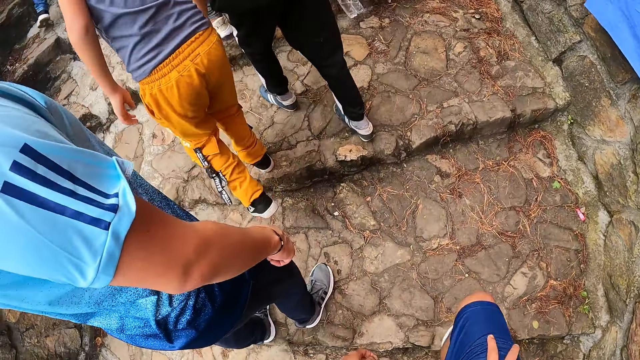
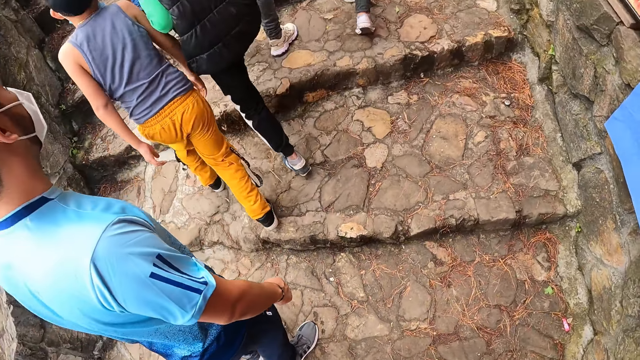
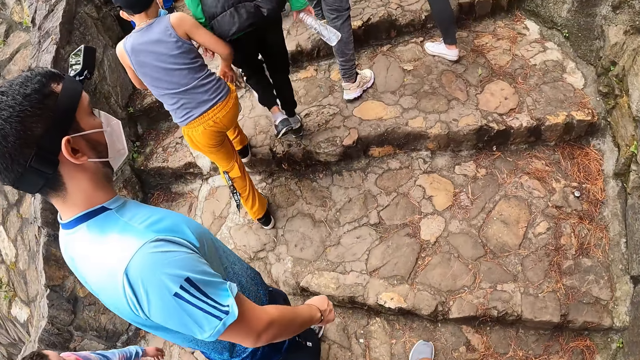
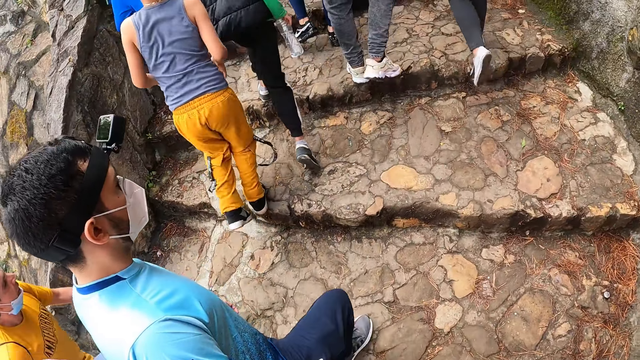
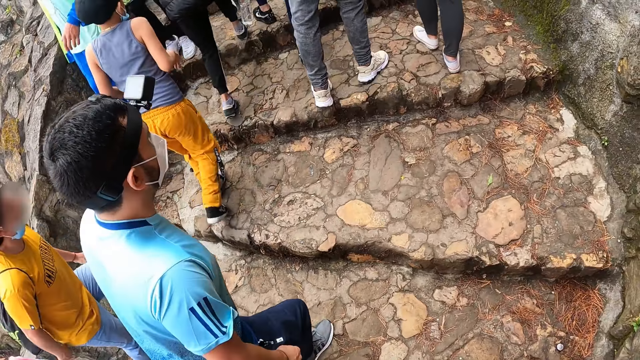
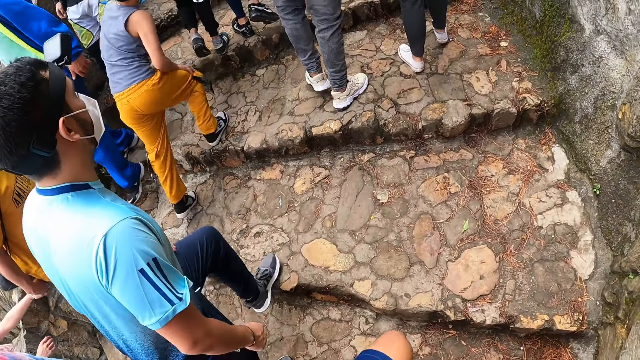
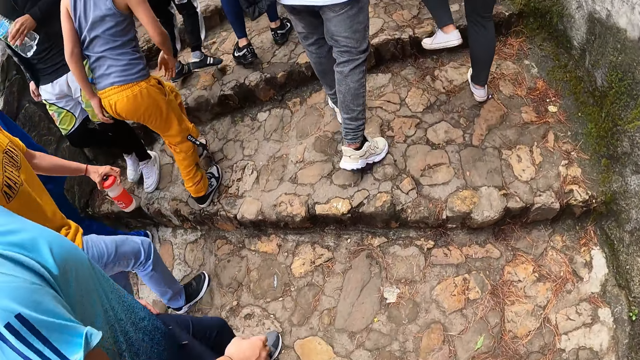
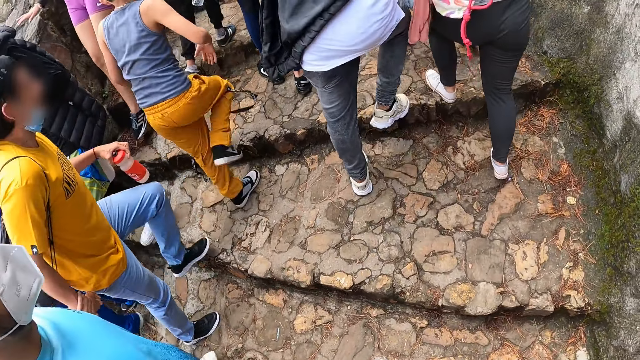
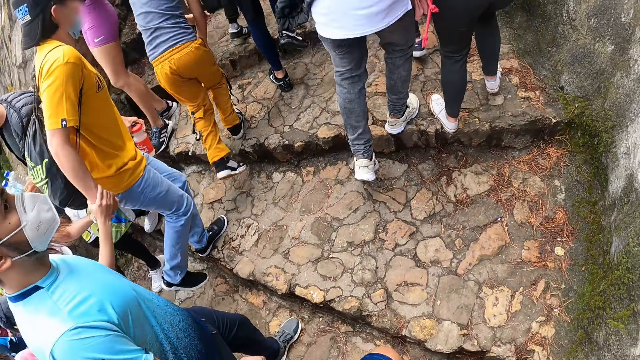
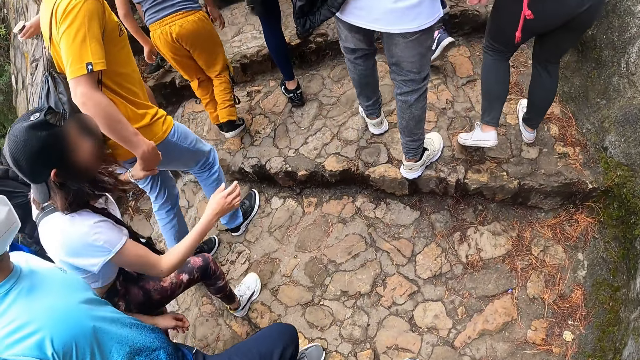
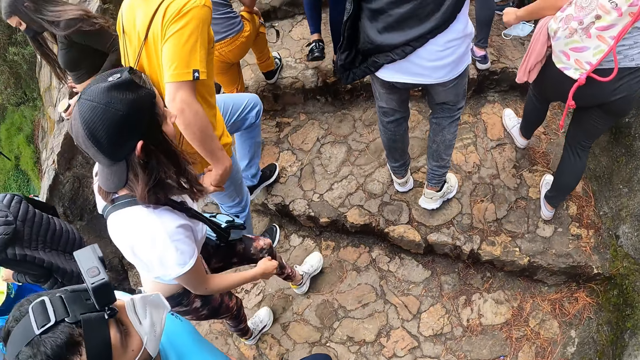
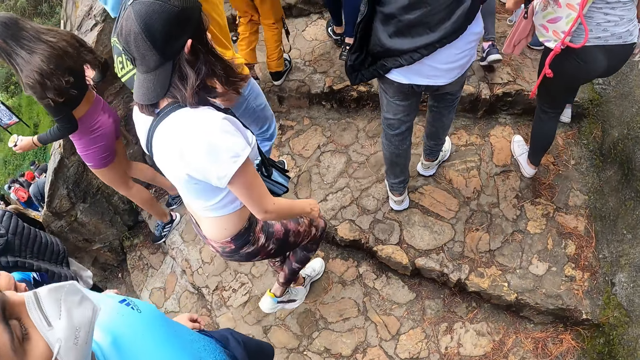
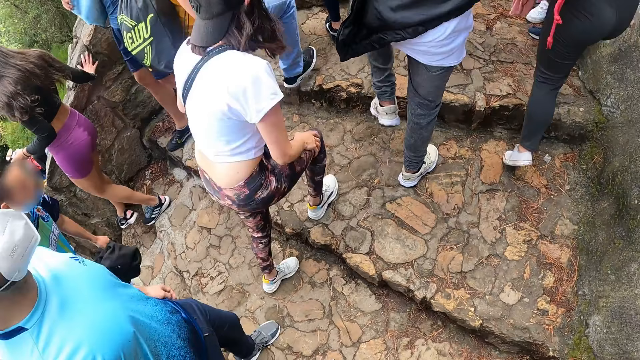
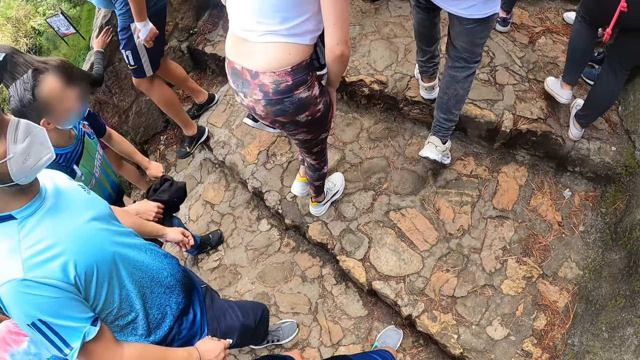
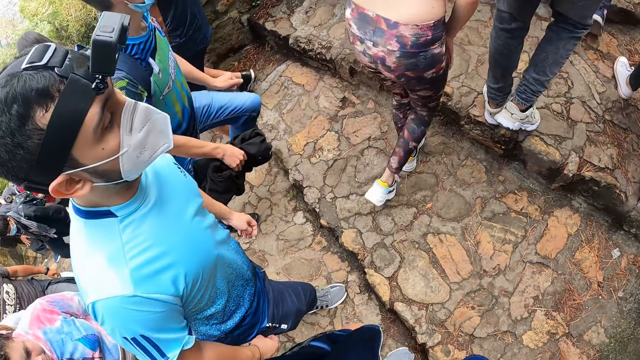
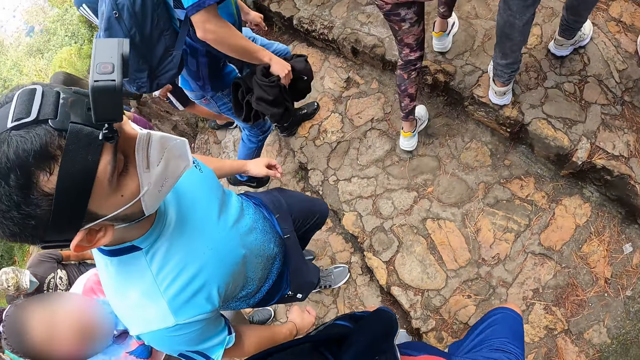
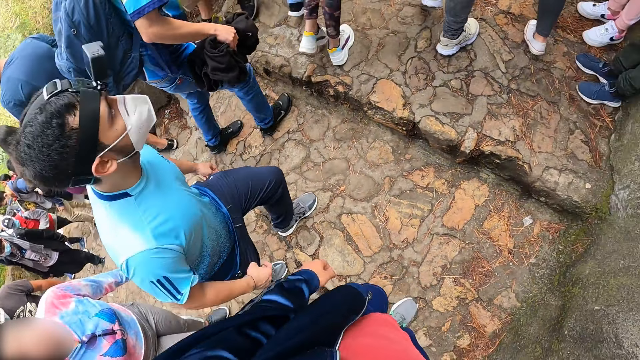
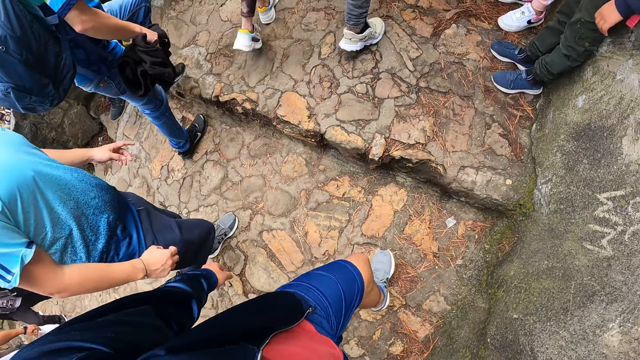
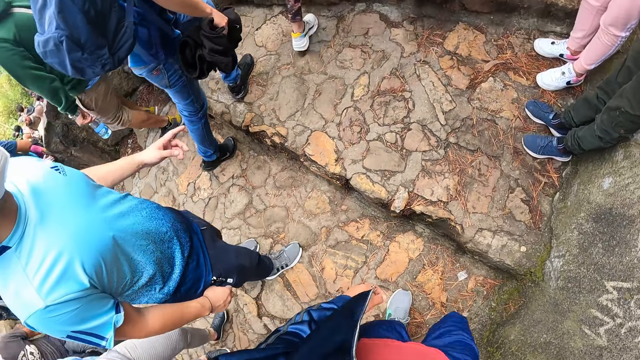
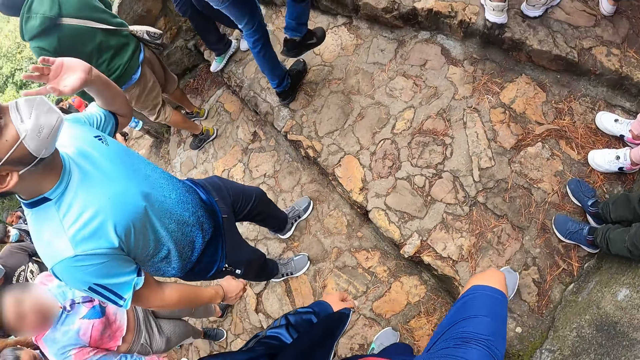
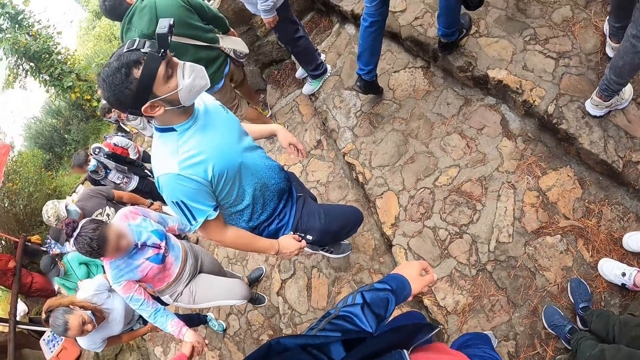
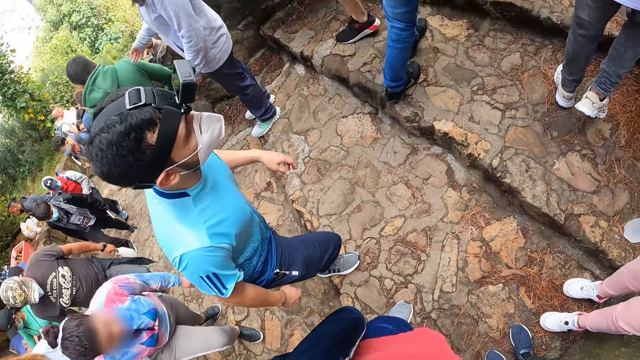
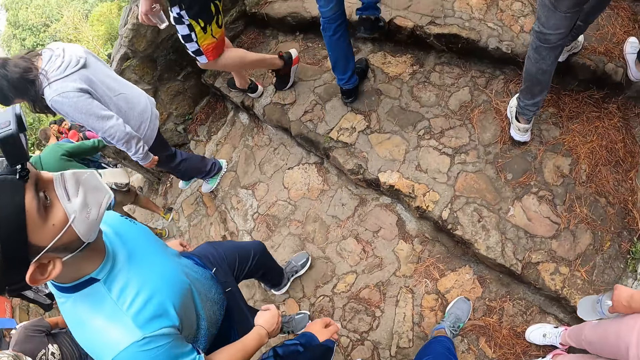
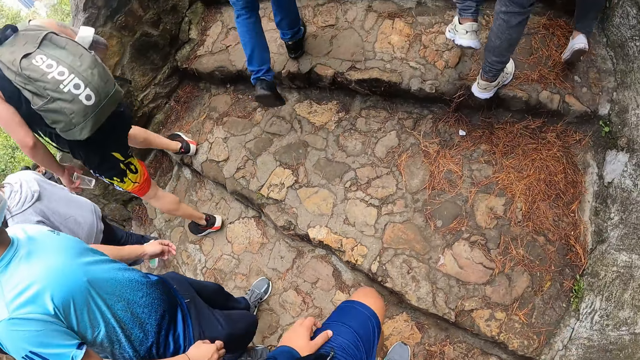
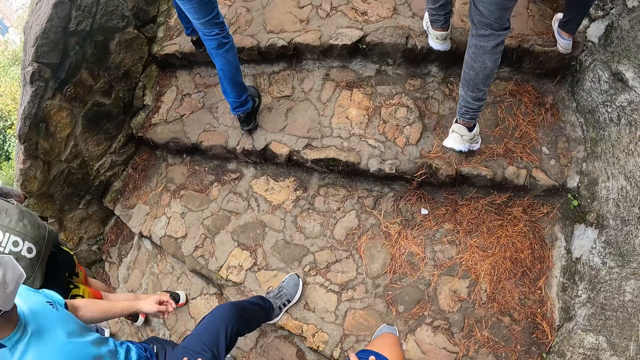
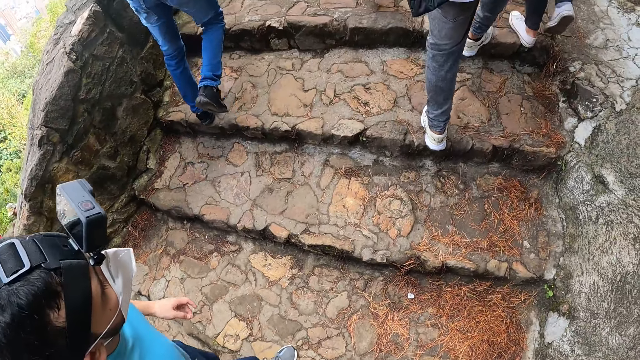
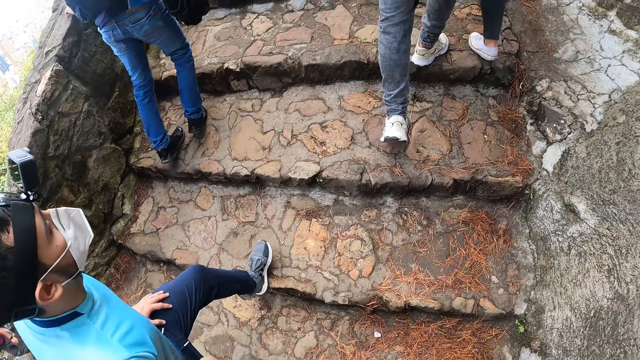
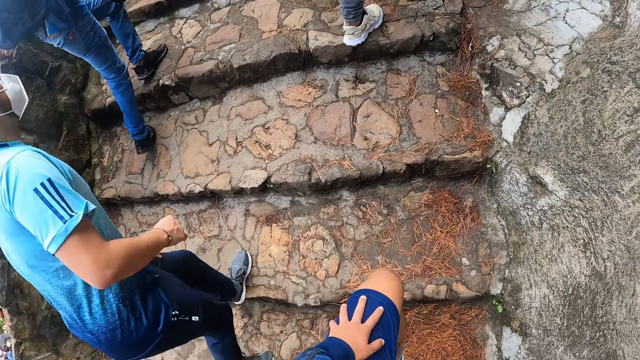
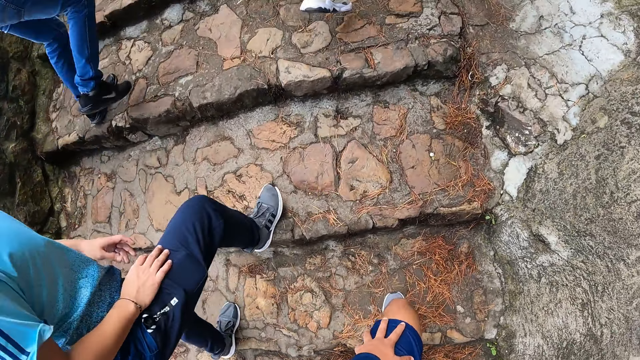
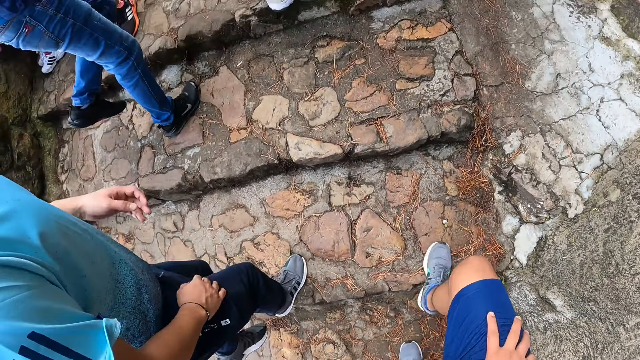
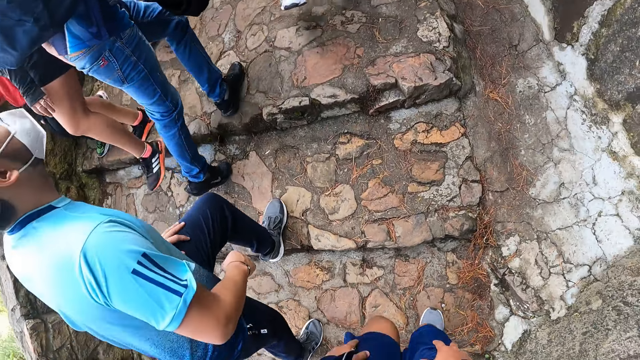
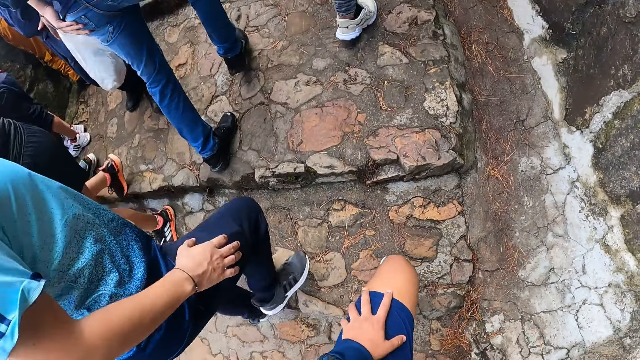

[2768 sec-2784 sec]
A person is walking down the stairs. People are moving on the stairs. Another person is walking down the stairs. People are moving on the stairs. A person interacts with the camera wearer. A man makes a hand gesture with his left hand. The camera wearer walks around with the person.

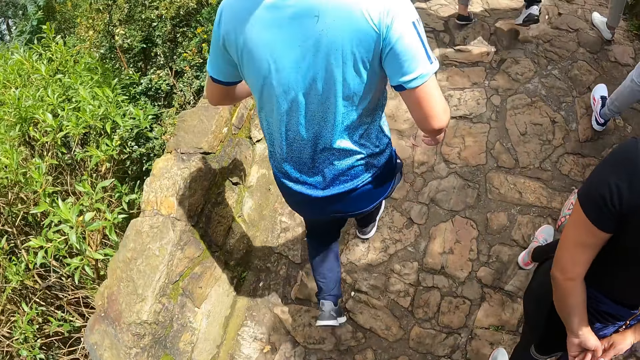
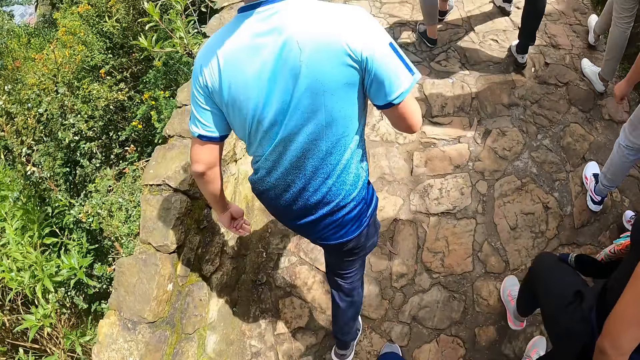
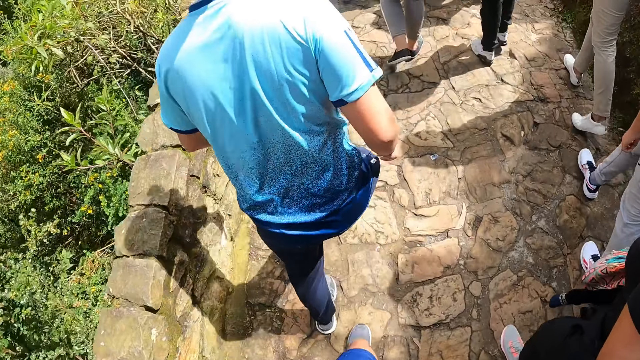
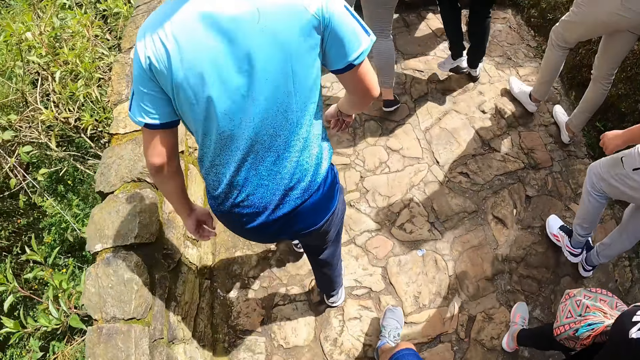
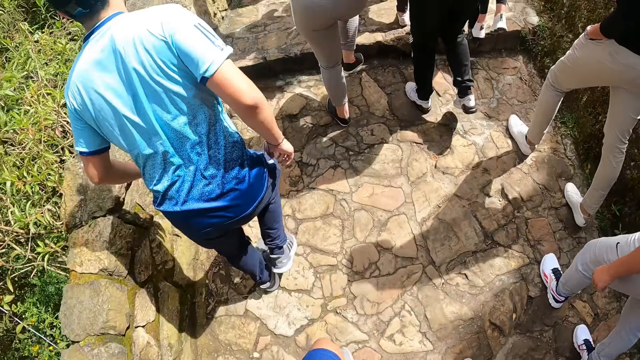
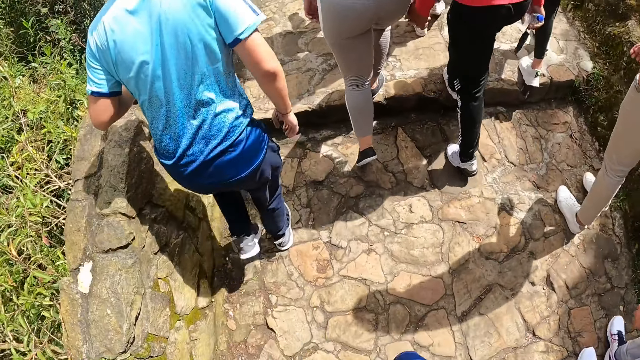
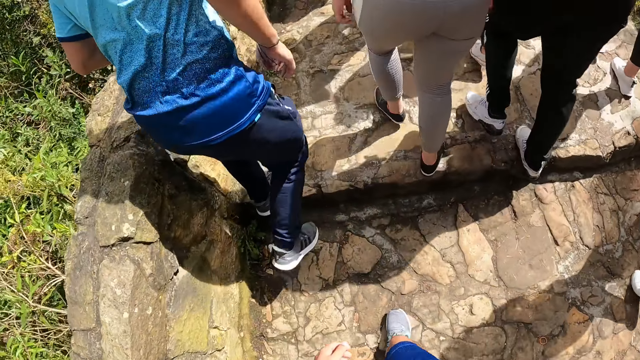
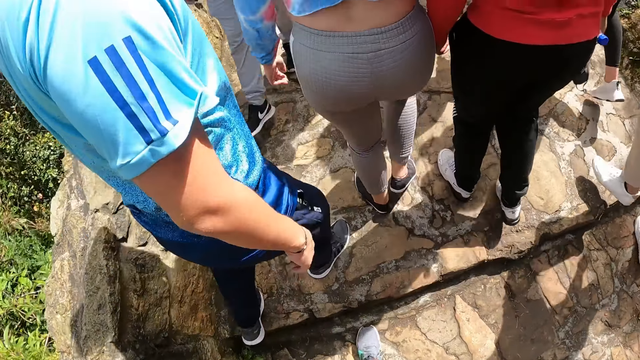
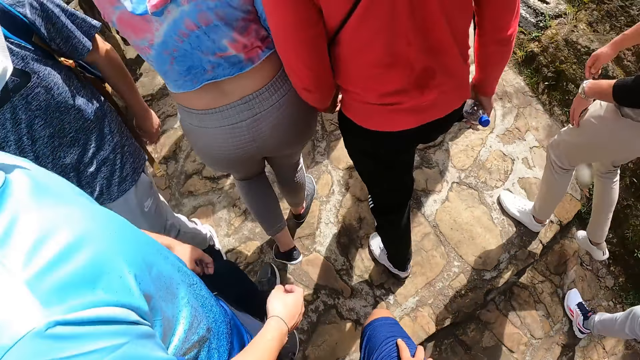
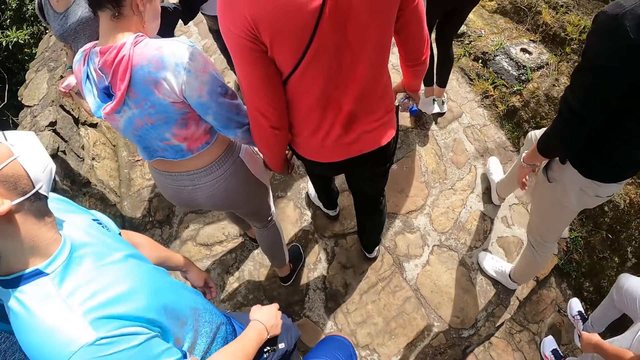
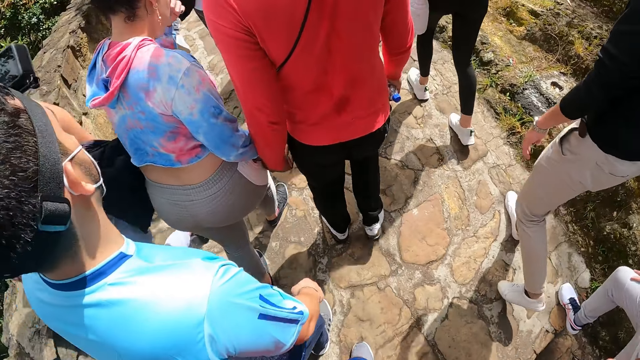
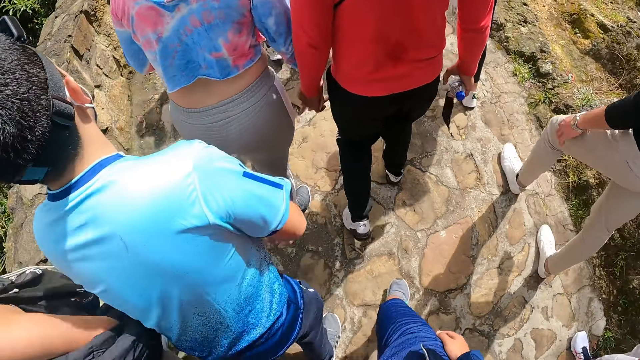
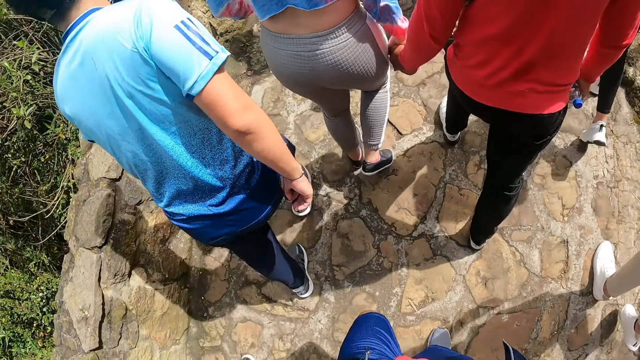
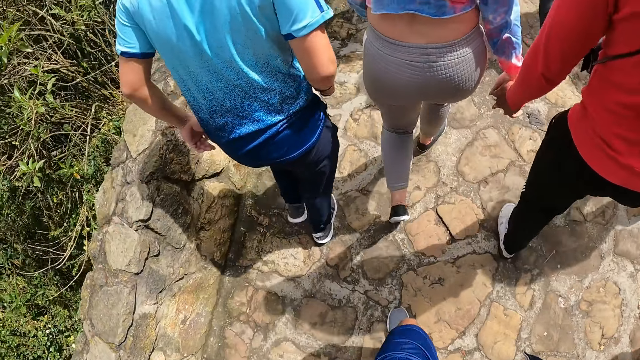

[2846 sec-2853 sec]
A person walks around.
